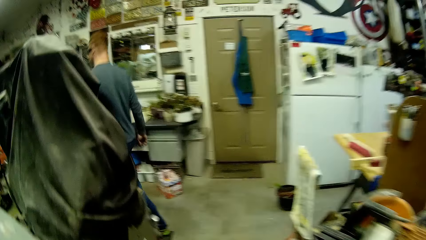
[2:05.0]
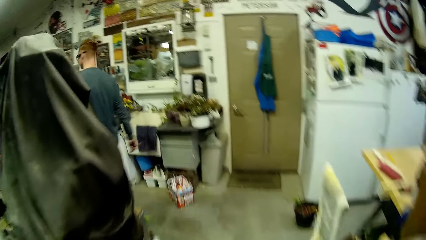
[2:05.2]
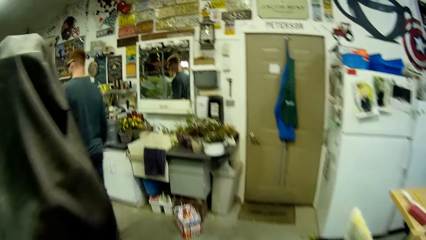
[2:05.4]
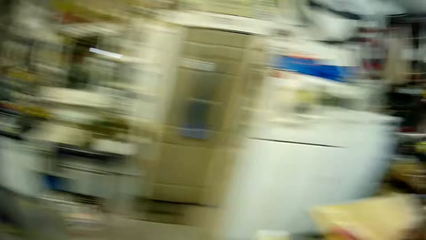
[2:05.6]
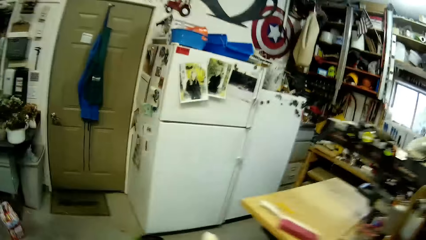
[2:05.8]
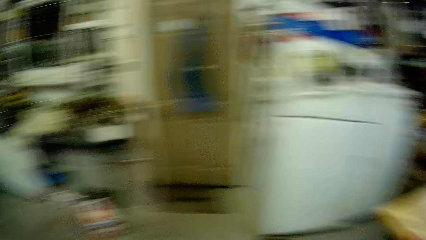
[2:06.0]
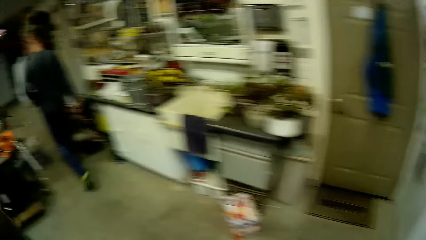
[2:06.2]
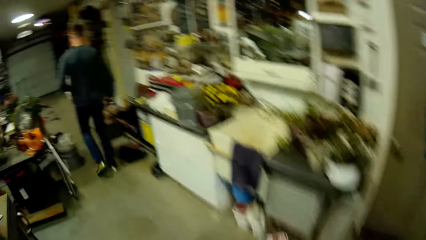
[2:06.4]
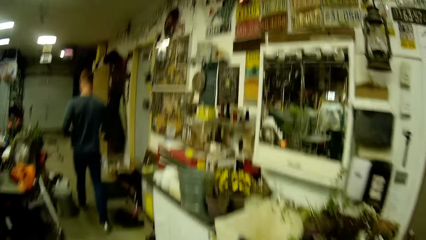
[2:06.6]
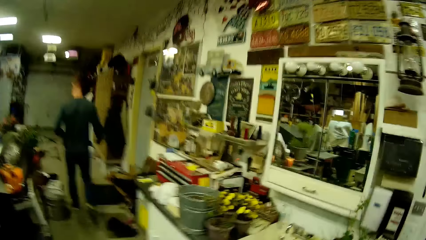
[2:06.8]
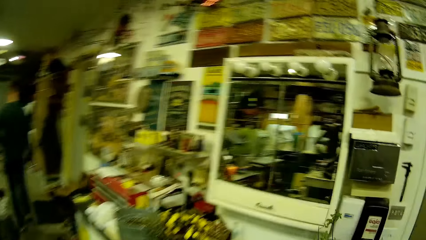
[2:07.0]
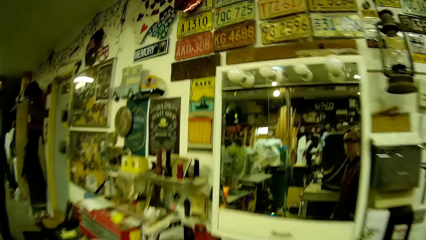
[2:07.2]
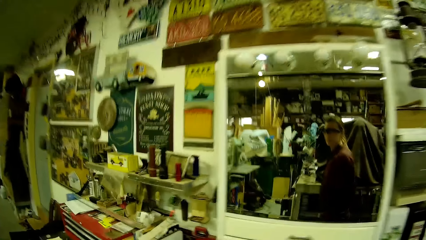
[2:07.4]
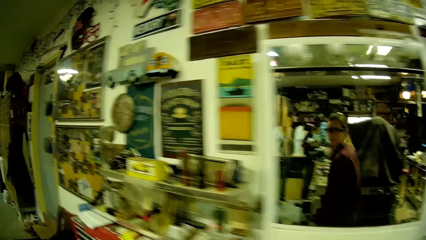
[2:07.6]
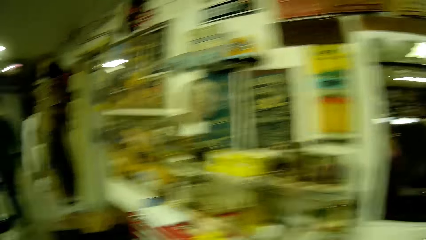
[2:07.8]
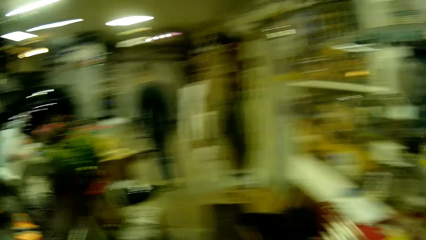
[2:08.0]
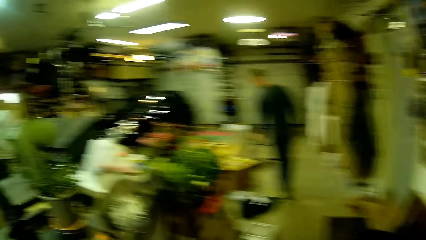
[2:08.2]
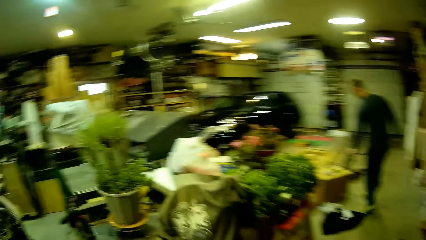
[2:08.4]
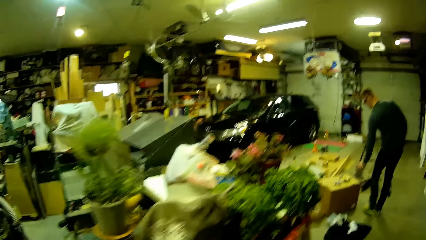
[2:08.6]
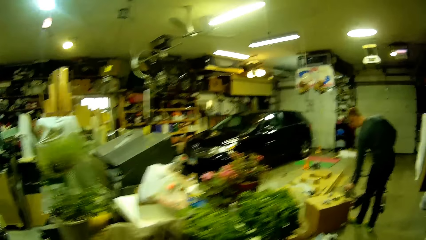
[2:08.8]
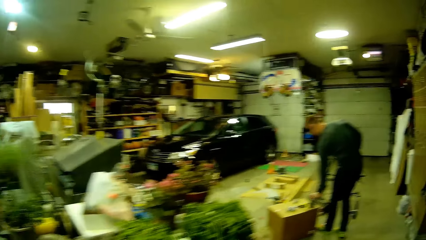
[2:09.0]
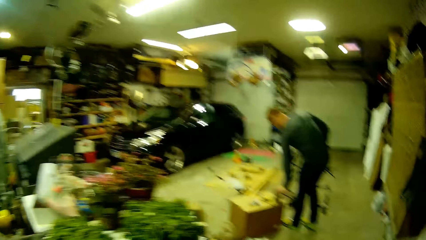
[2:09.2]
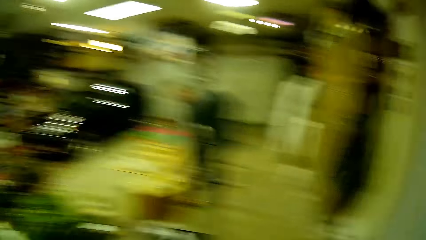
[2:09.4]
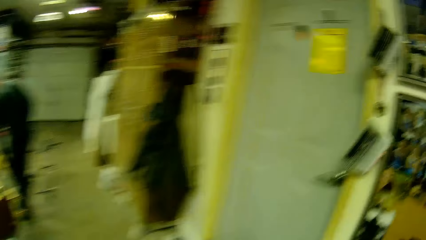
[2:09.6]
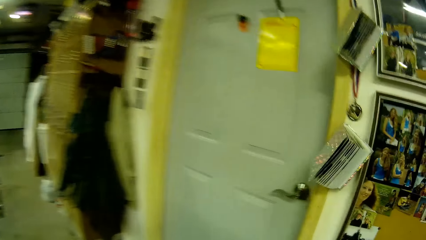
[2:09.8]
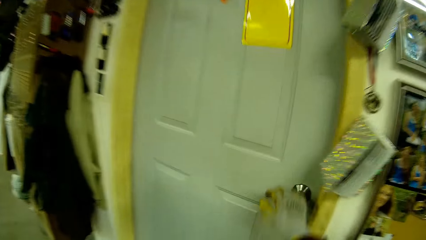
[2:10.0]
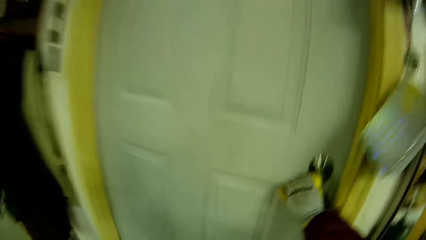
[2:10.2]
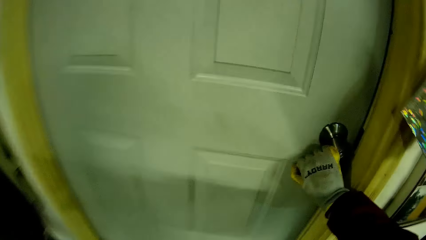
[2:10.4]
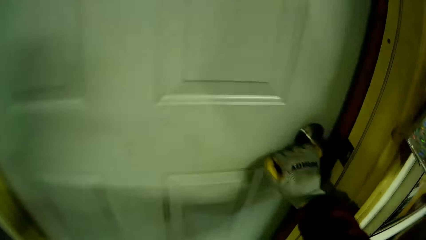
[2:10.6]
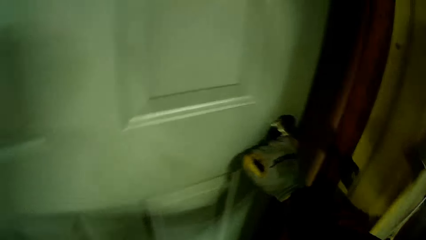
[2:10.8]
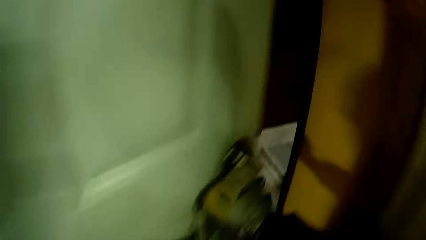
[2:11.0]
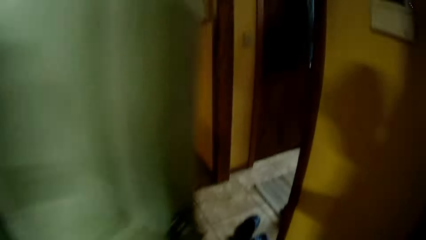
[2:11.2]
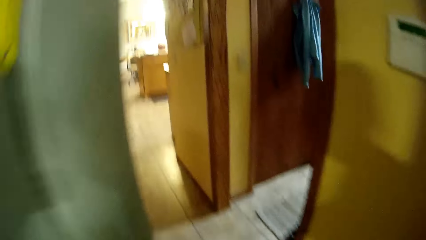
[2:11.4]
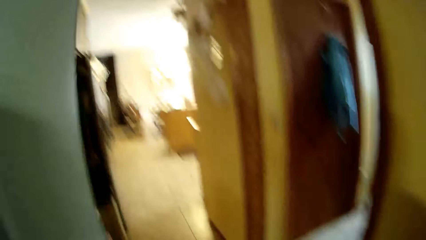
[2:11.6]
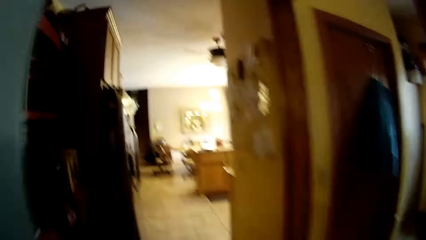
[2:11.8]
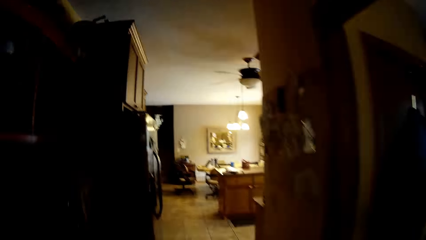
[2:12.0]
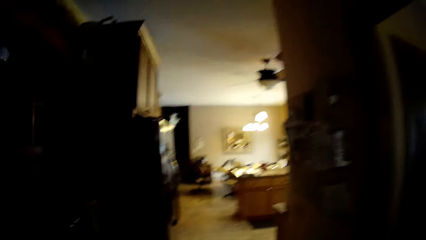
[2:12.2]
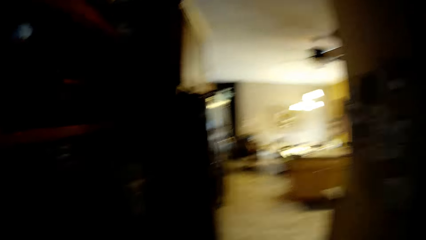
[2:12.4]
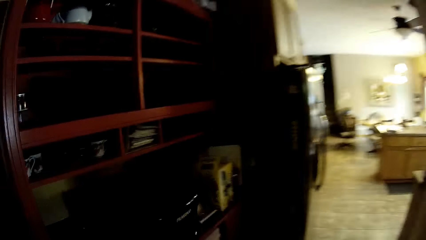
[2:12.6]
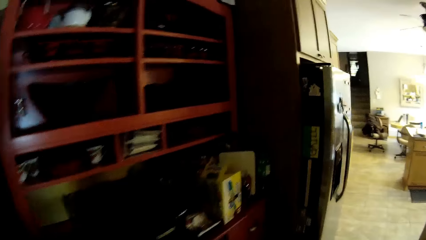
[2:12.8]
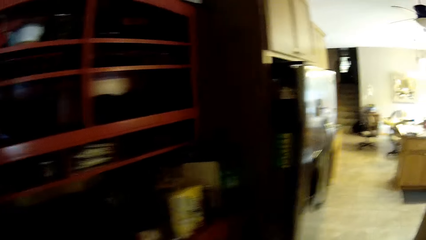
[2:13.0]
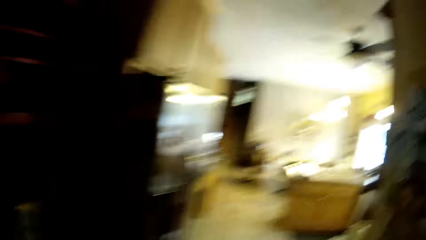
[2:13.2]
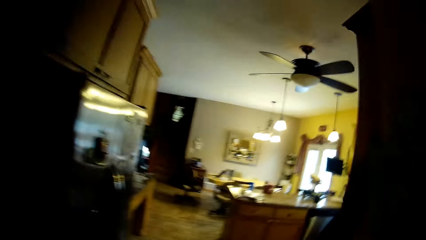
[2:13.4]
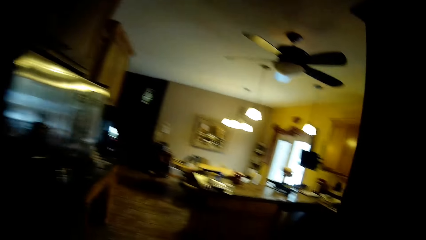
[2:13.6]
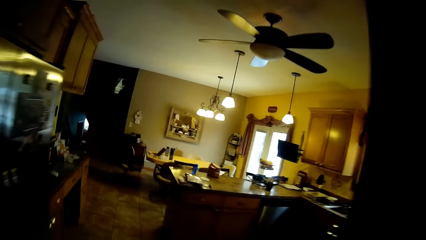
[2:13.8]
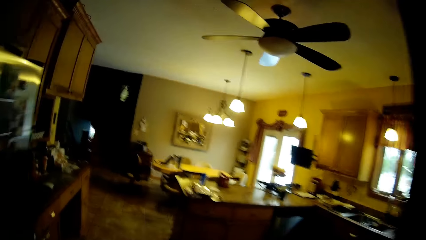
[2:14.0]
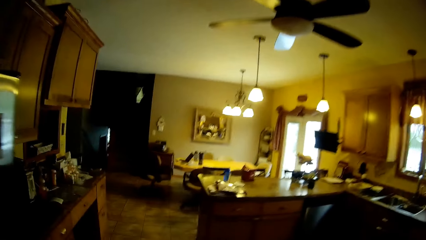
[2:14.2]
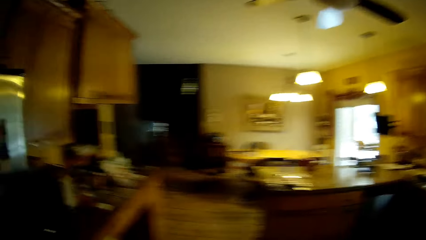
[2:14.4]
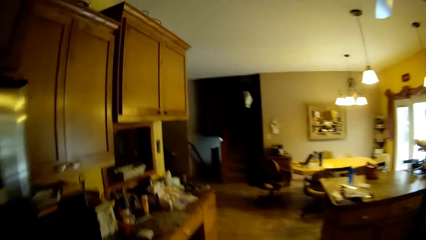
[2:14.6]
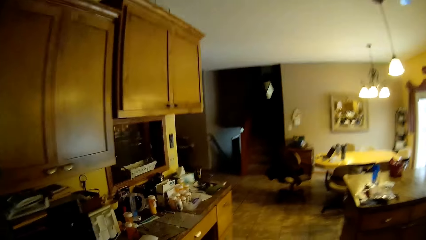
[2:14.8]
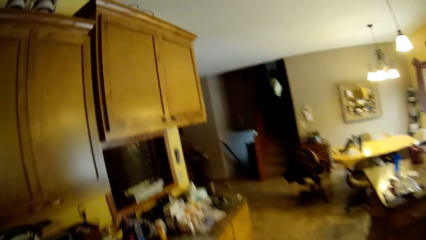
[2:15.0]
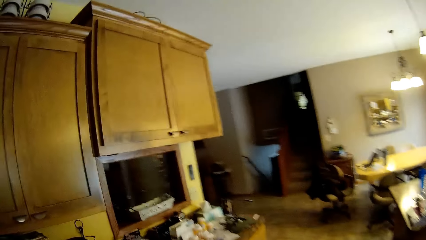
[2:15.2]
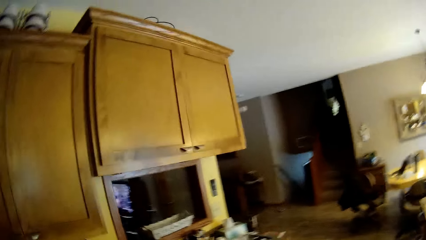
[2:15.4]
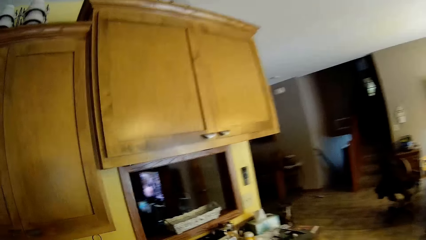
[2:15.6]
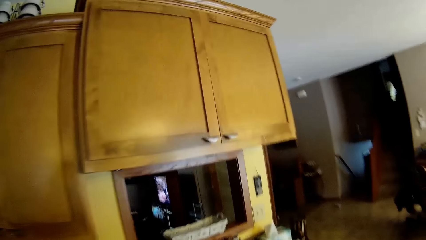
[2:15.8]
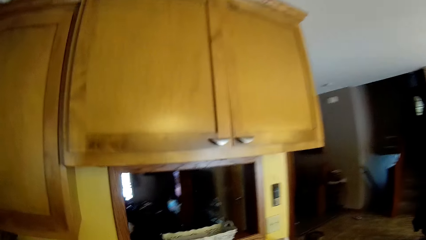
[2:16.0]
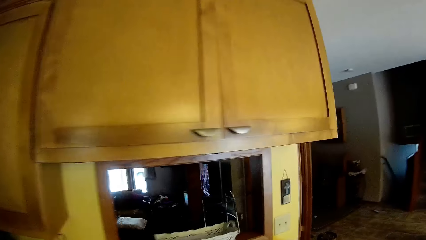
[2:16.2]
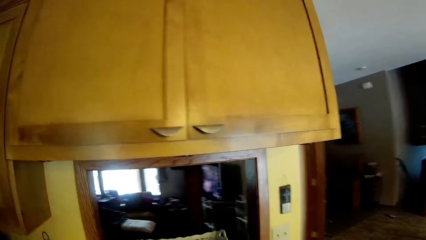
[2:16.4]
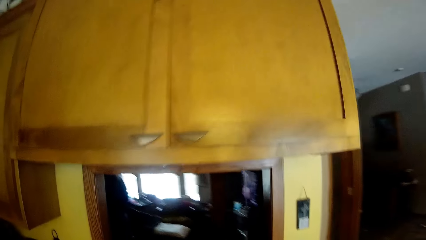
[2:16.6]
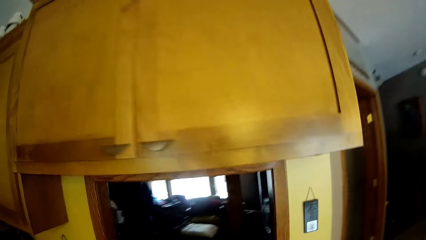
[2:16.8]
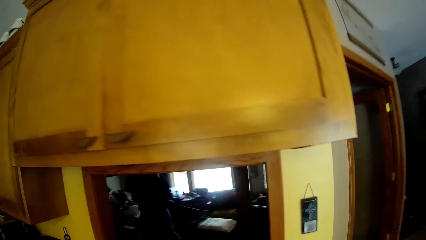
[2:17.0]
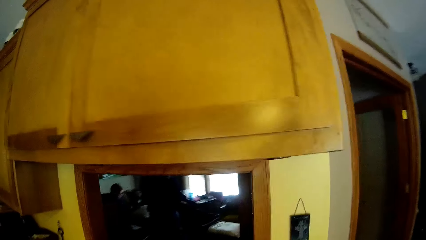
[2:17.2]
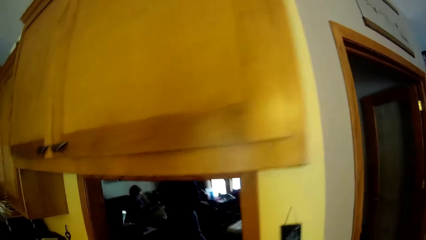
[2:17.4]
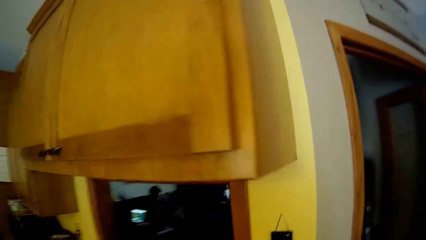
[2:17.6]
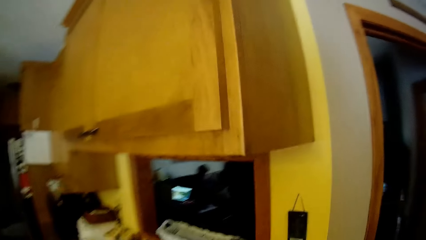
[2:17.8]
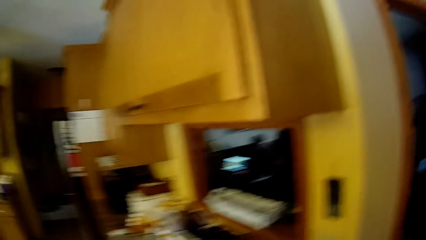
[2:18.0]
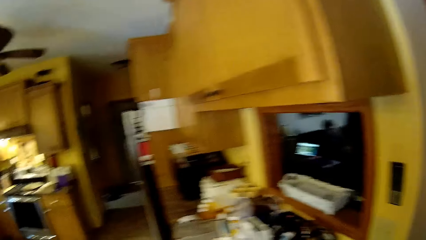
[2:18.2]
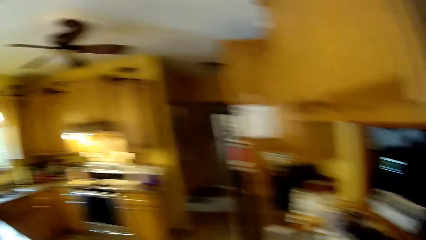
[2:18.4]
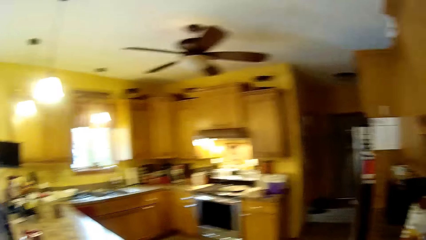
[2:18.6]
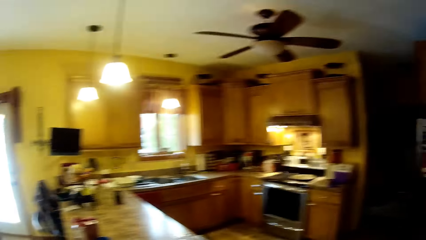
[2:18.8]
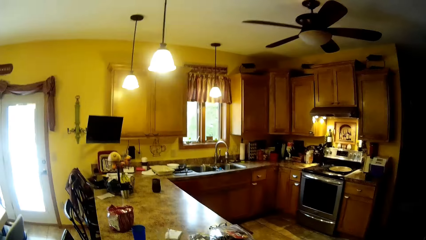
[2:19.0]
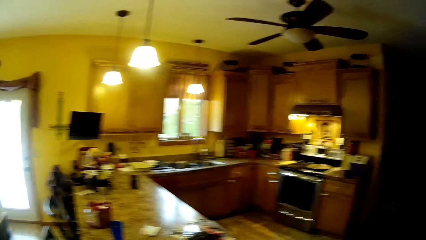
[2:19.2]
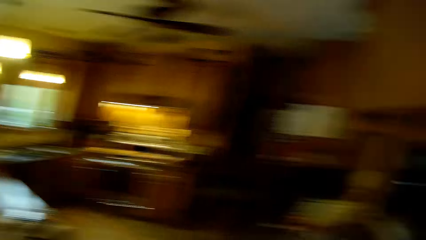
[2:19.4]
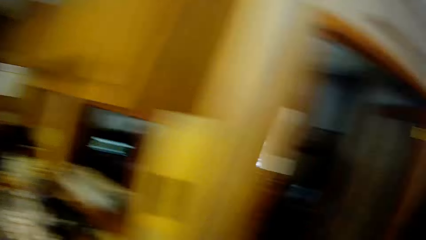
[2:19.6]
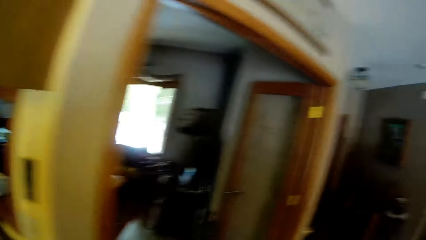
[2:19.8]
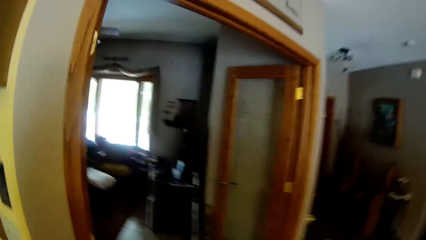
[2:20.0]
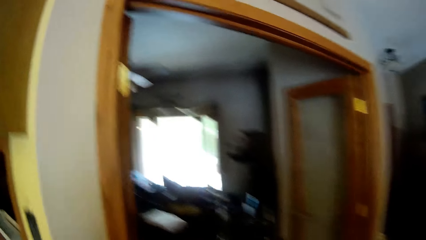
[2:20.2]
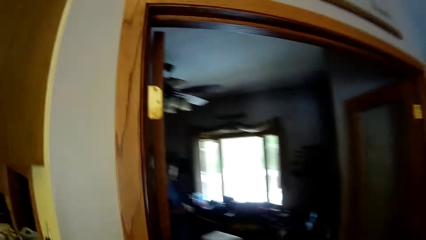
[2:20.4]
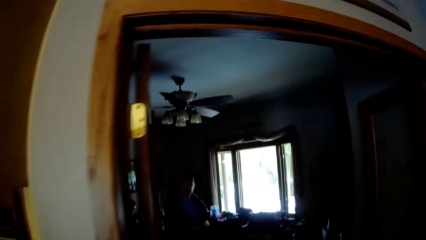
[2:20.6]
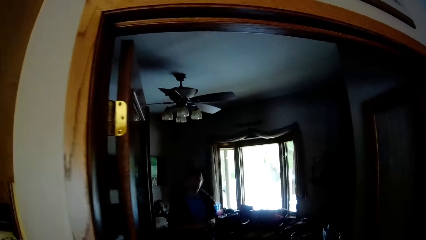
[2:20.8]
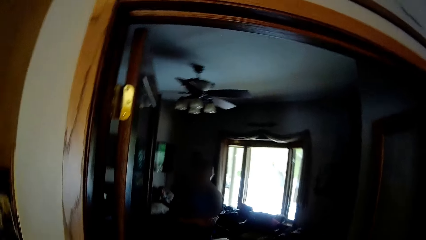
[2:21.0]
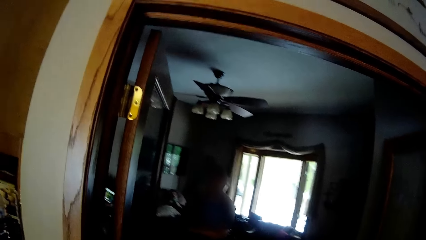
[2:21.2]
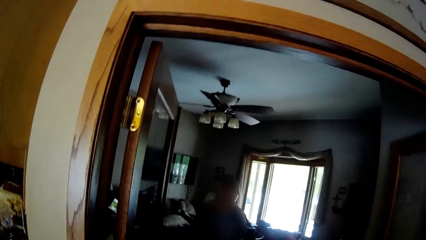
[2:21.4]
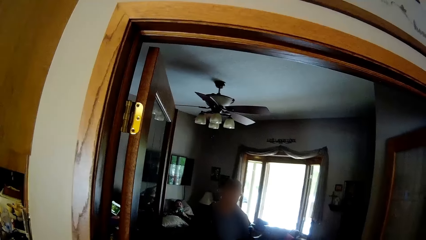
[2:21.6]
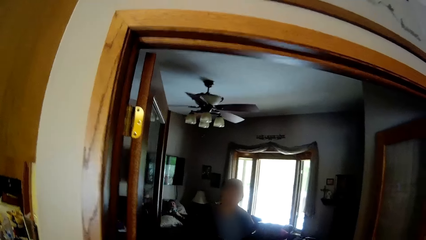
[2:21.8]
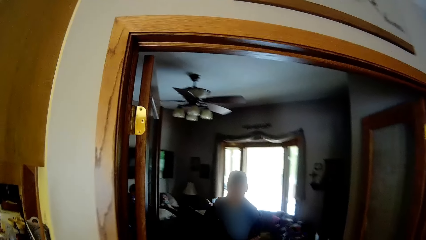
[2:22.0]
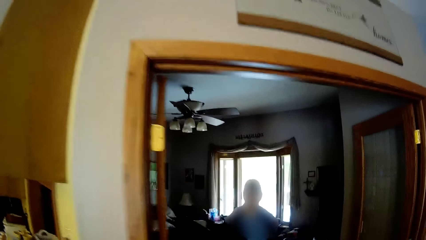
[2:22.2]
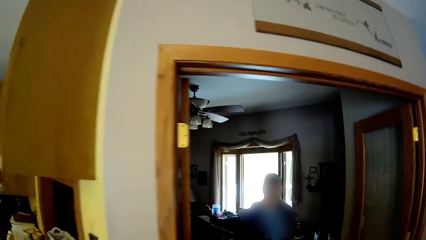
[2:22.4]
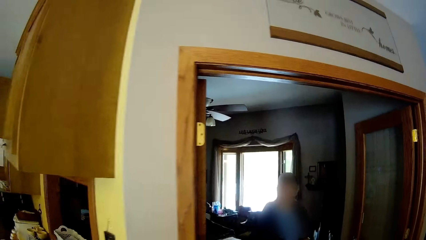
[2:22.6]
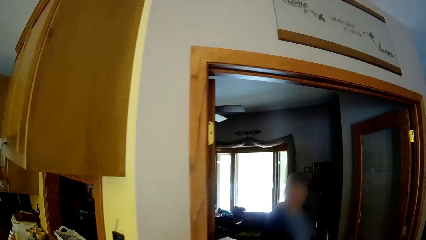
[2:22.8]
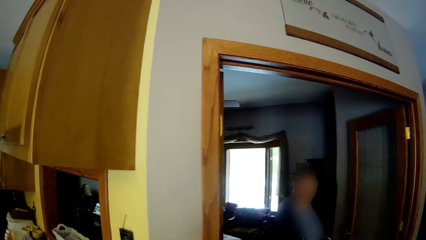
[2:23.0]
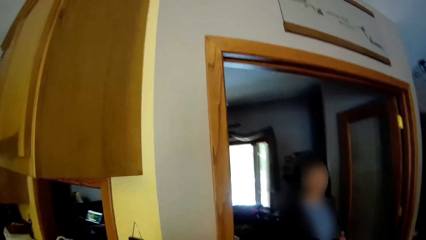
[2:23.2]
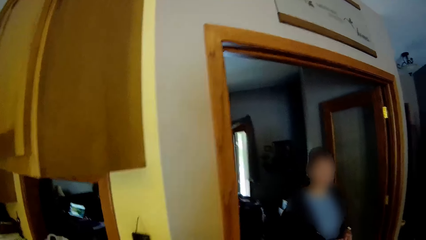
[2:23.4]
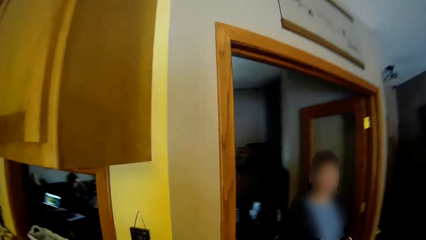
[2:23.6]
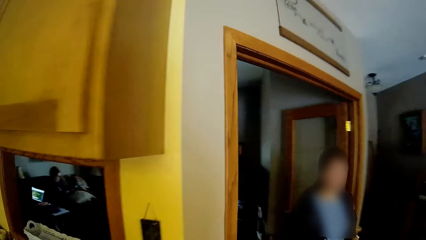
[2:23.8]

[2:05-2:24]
The man drops a cup on the carton with his right hand. The camera wearer opens a door with his right hand. He enters a different room. A woman walks to the shelf. The woman walks towards the camera wearer.
